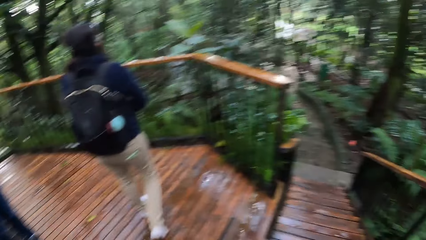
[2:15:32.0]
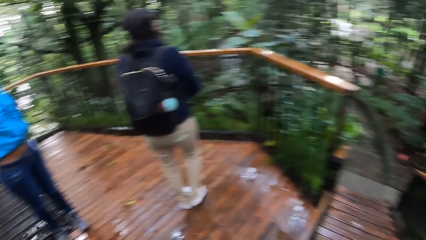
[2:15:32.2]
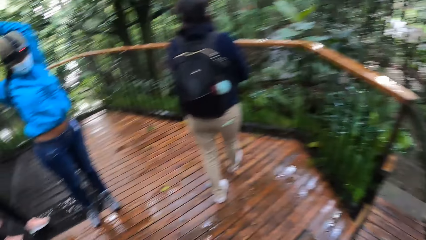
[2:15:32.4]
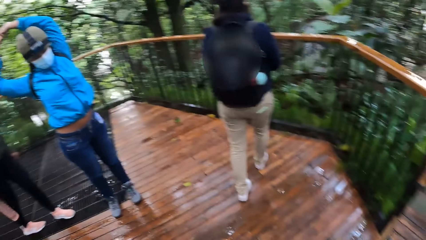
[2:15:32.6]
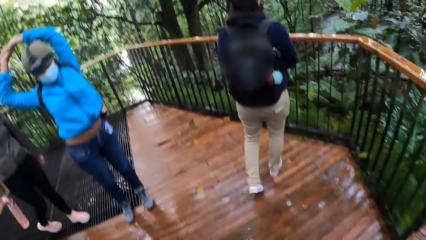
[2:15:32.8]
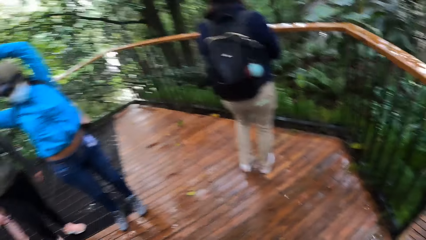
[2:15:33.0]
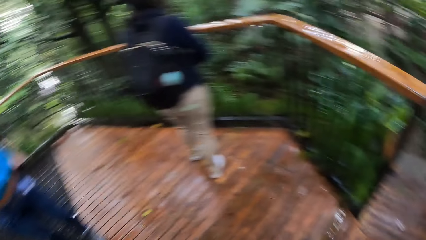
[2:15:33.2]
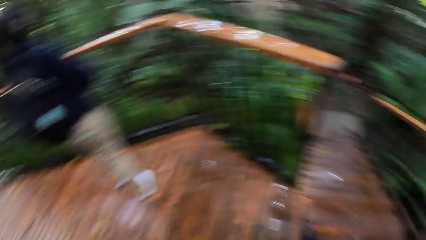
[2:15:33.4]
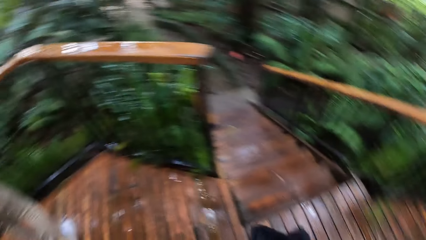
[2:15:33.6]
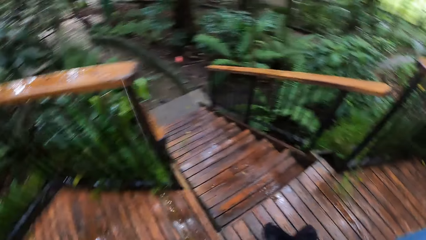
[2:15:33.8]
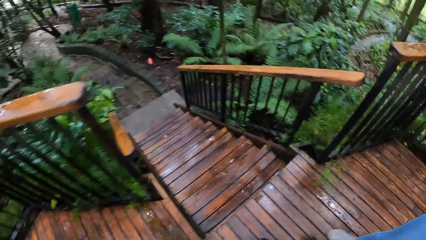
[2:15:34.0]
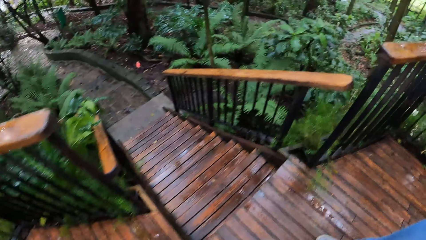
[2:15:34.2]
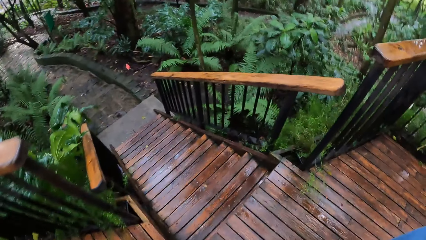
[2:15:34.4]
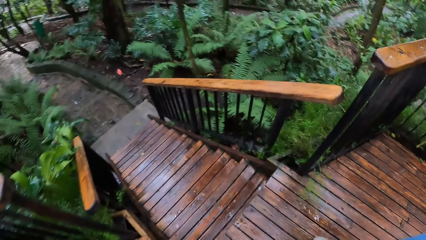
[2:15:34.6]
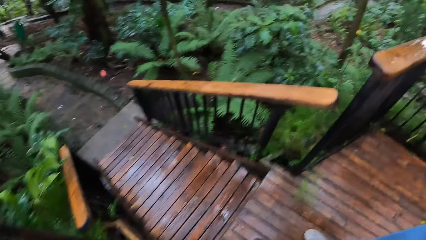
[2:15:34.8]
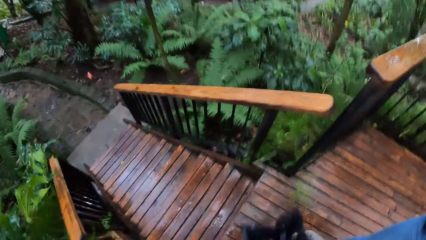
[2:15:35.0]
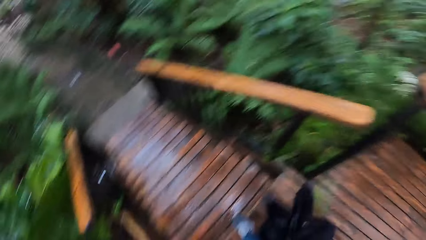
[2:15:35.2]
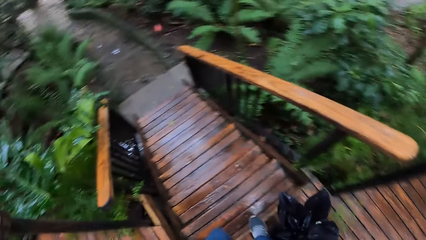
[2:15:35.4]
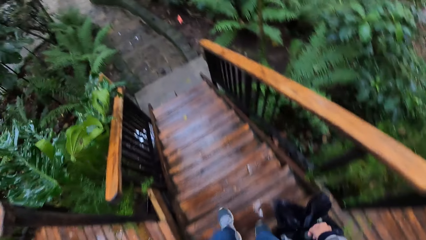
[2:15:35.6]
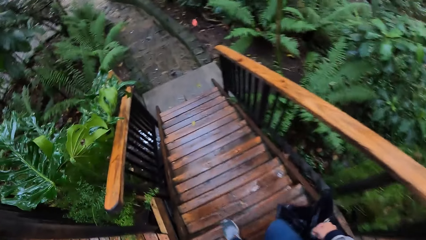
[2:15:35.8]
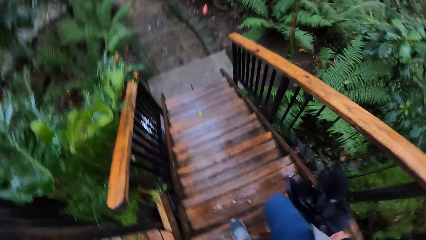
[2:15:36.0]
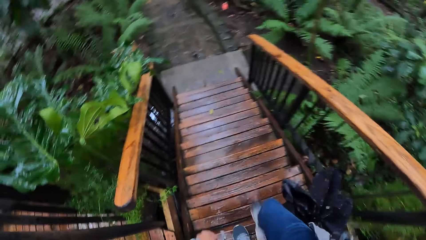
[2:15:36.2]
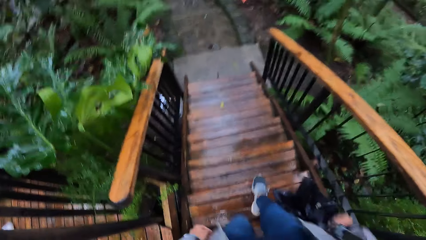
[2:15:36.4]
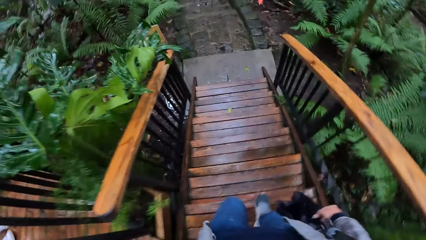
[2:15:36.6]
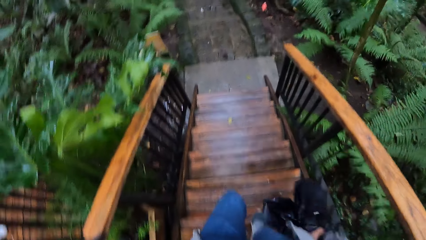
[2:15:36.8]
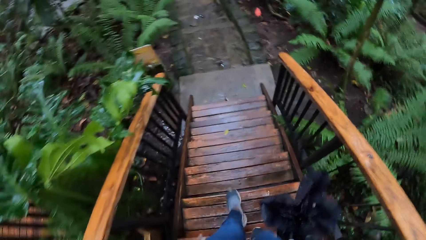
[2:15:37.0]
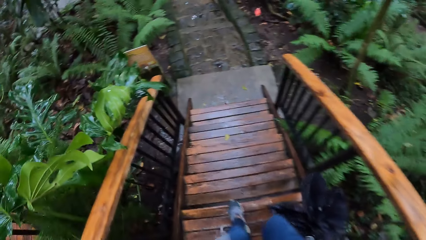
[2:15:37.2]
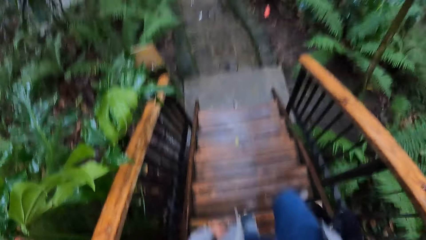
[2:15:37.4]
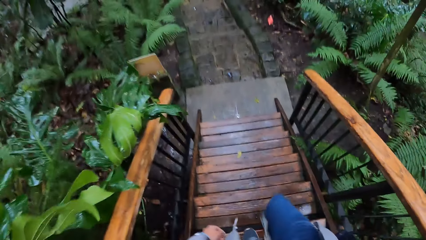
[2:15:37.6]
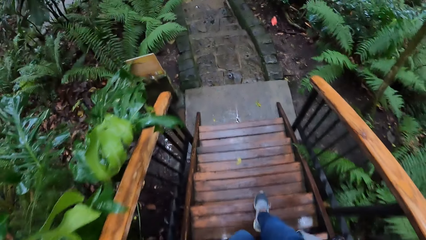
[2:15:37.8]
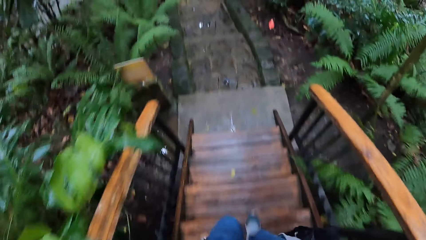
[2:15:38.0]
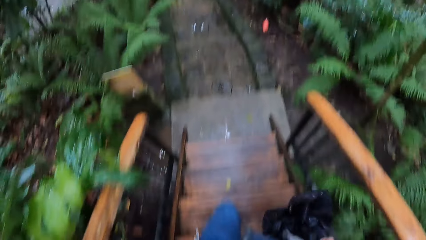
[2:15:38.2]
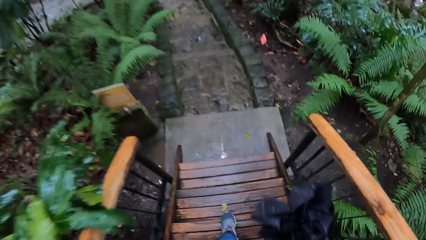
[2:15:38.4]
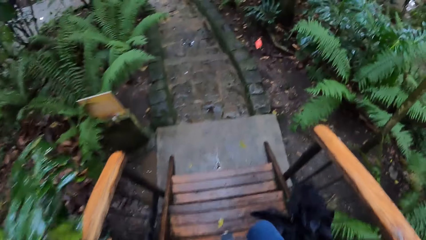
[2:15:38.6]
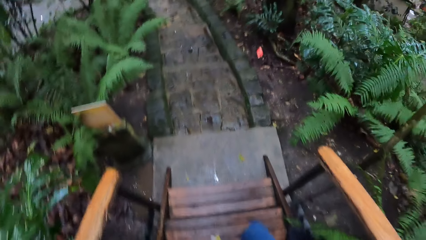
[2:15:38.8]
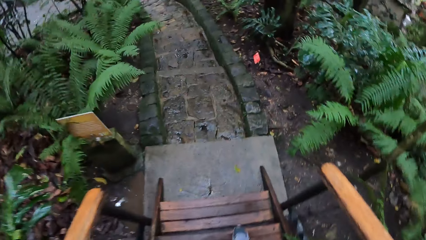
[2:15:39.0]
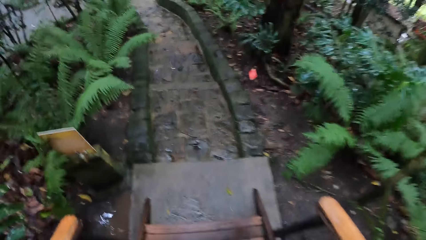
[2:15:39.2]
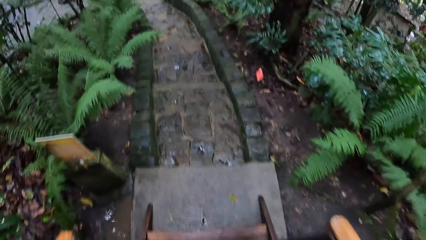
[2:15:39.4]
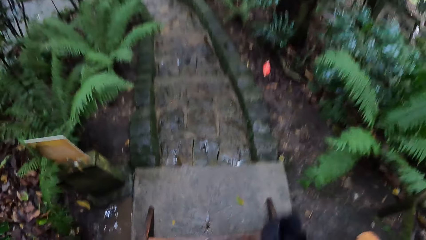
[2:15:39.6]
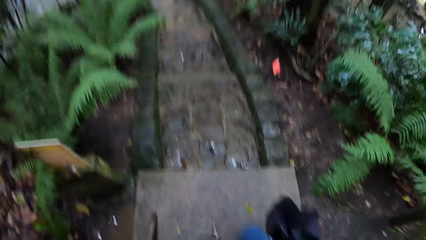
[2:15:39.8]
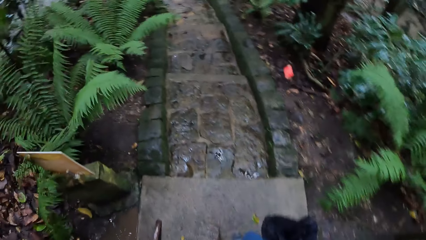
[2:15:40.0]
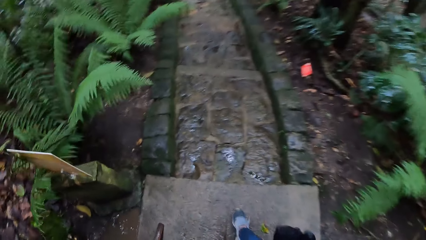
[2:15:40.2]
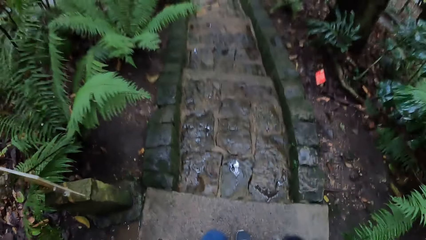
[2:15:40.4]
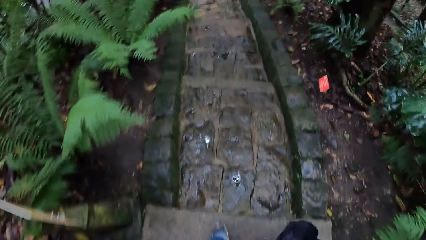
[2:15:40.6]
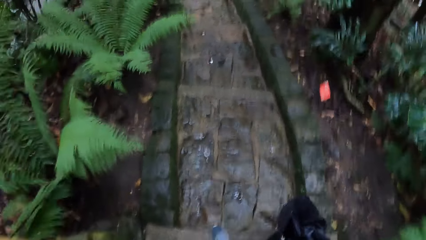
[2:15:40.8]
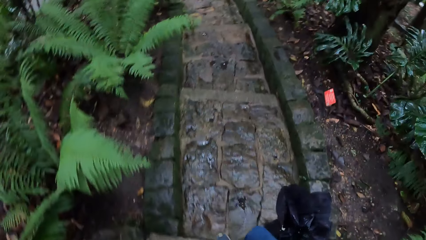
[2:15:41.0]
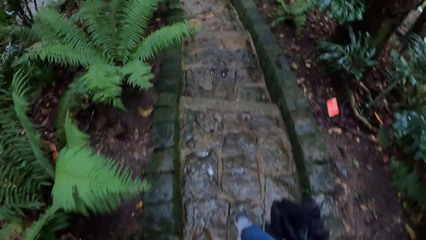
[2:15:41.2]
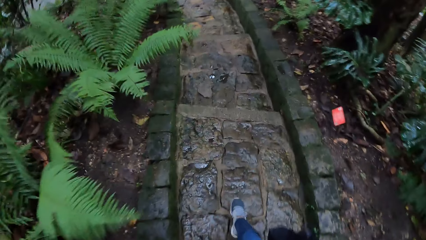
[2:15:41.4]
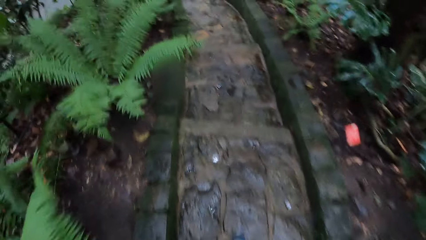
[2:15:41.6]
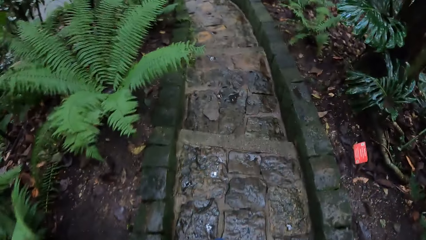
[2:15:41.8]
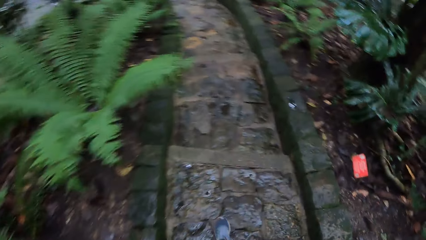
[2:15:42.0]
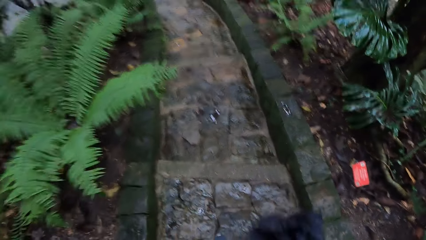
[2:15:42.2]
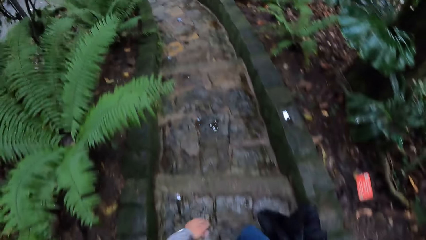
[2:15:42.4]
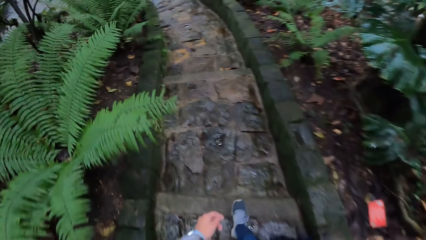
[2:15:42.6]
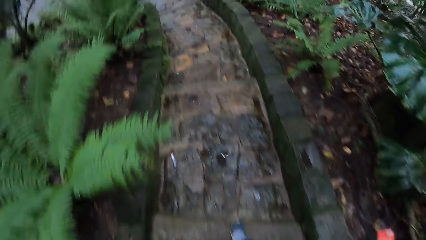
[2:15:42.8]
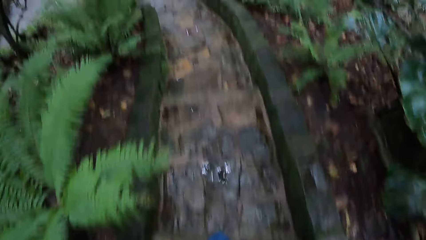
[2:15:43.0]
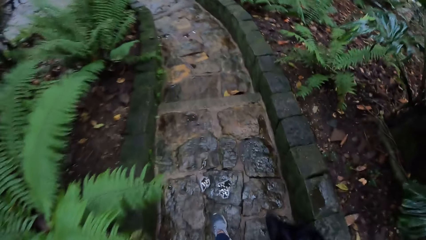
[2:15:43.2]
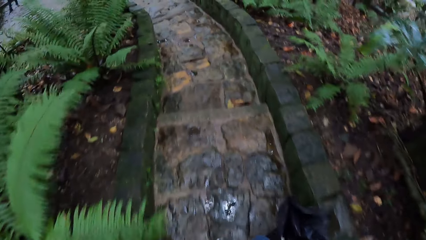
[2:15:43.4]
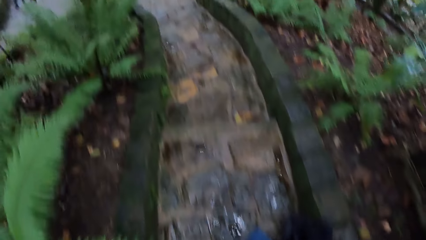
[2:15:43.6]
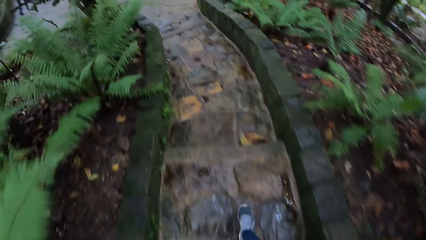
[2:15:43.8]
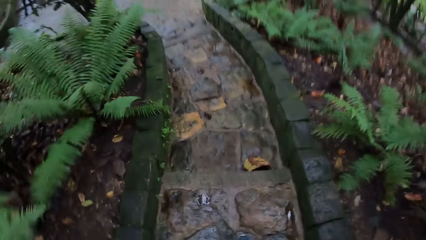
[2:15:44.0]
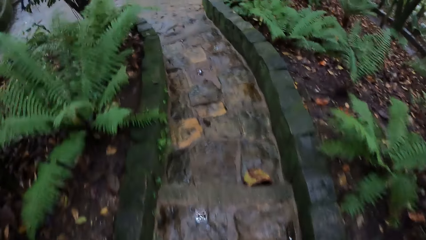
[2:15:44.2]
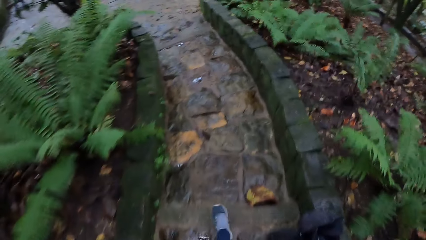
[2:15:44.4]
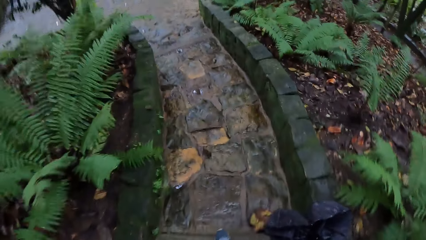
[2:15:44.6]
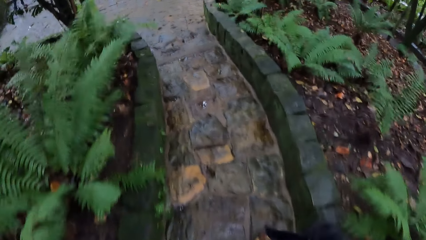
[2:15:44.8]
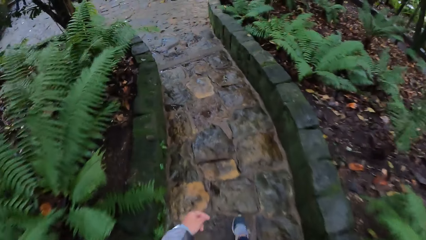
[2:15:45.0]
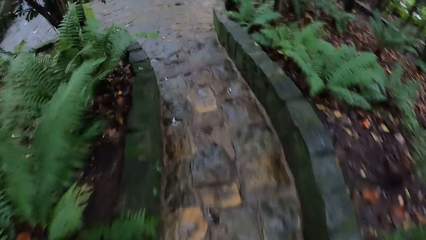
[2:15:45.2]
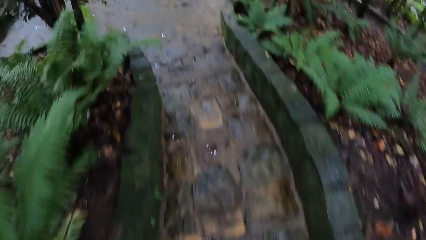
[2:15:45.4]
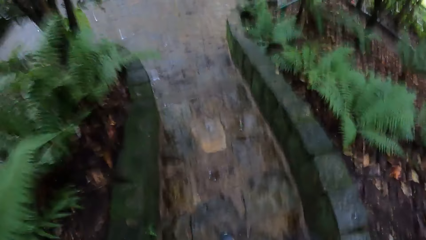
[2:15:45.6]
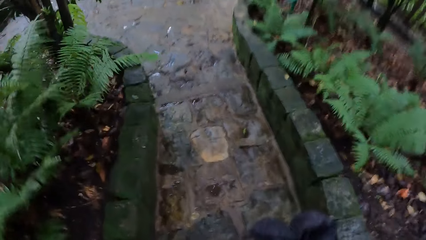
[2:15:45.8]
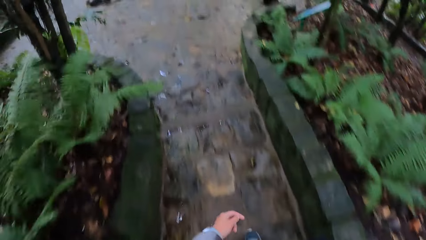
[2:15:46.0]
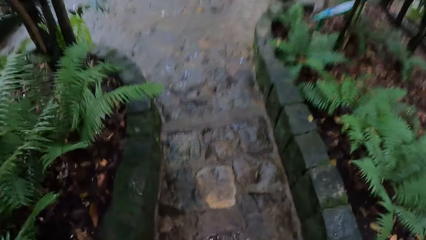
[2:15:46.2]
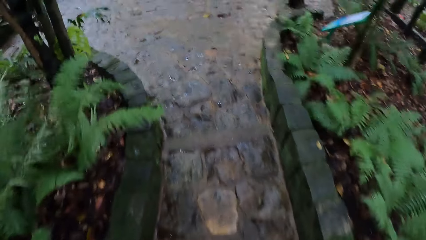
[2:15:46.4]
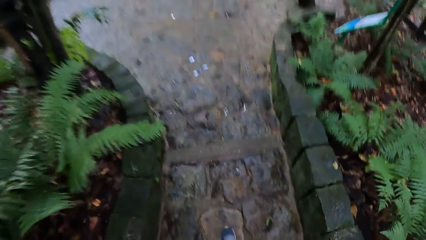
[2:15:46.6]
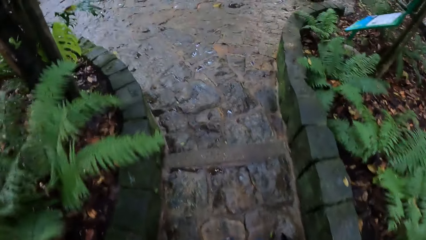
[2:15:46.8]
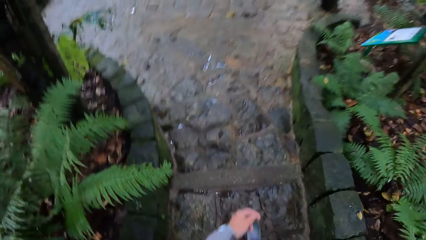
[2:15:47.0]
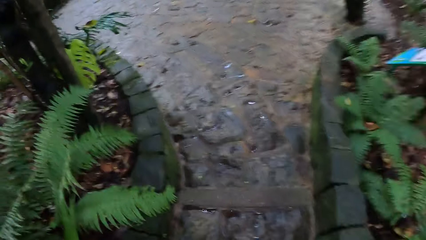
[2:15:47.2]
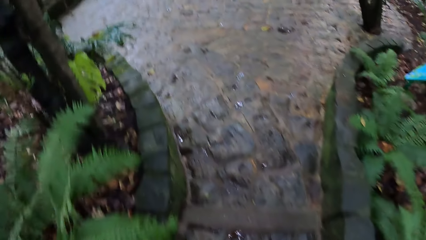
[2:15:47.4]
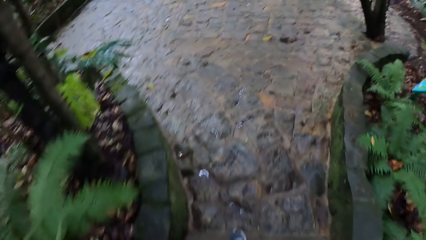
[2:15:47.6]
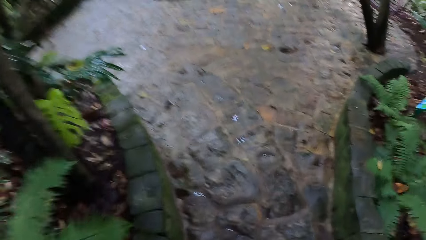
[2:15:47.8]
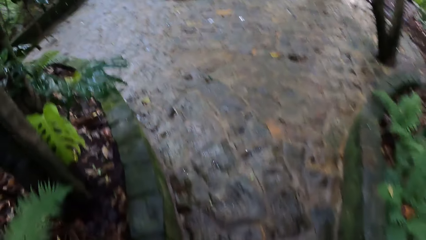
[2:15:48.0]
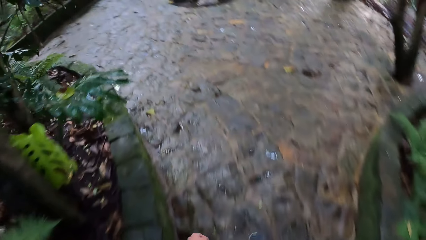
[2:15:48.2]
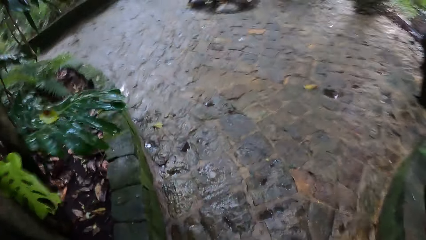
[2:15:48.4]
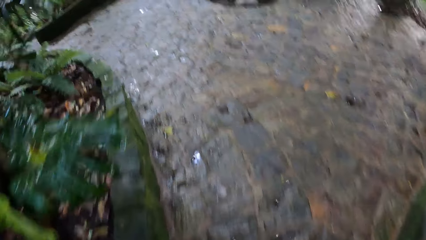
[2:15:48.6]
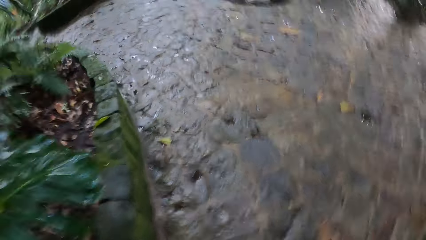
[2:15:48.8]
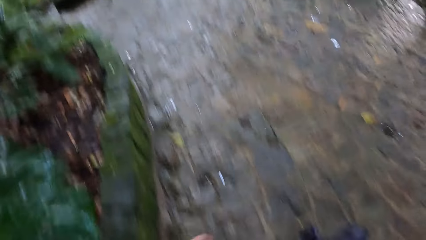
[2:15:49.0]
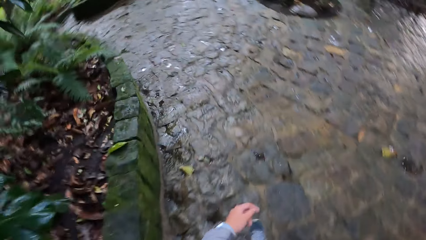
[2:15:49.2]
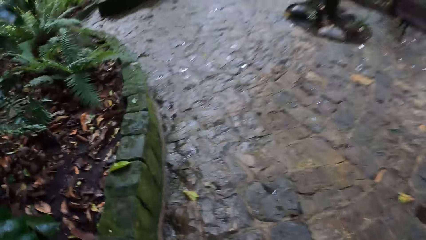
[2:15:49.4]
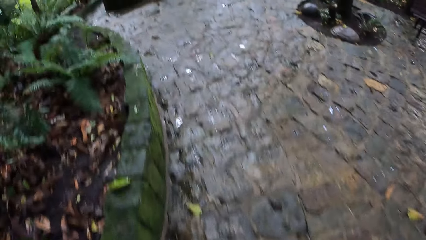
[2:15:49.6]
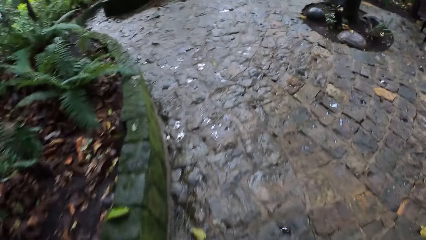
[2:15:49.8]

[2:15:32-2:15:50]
The camera wearer walks down a staircase. They look around the park. They walk on a path. They walk on the road path.
